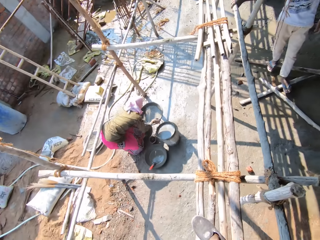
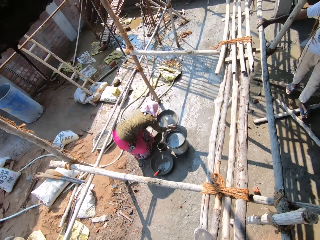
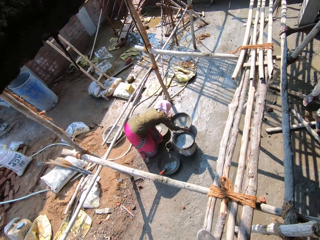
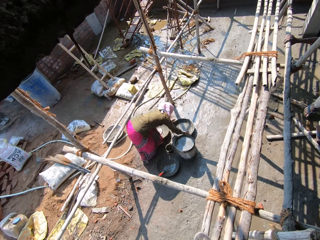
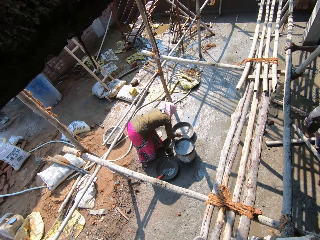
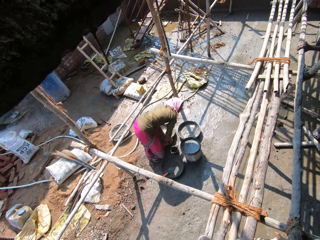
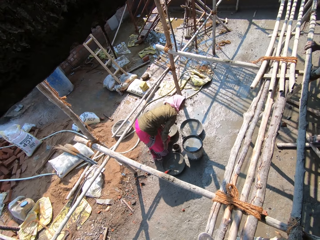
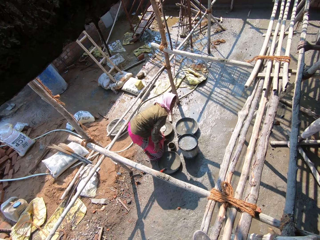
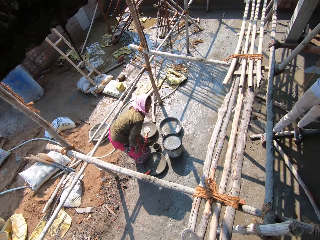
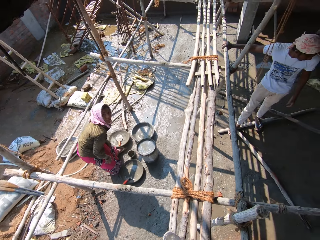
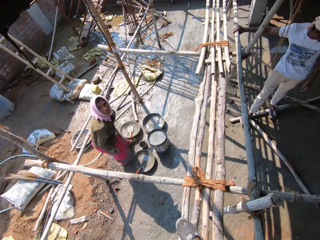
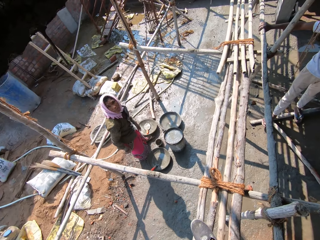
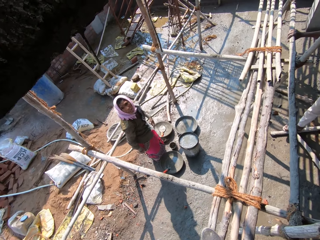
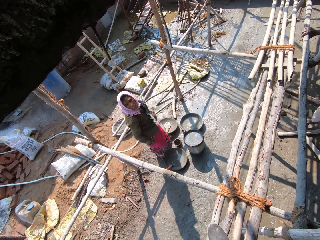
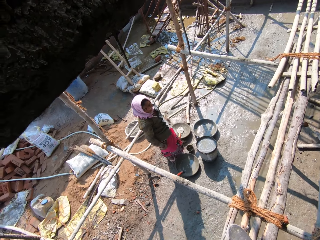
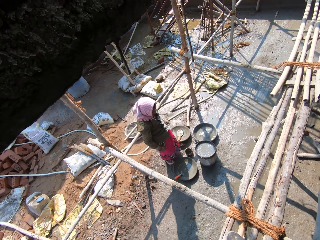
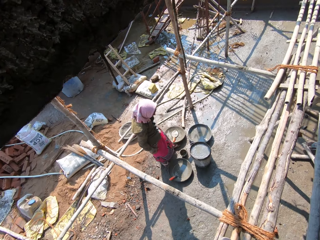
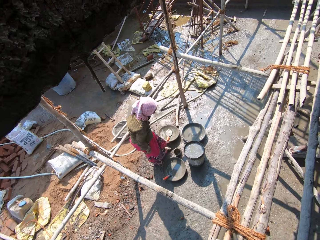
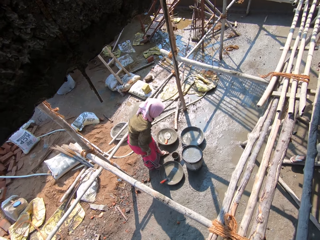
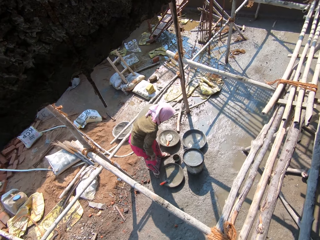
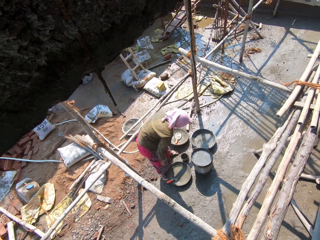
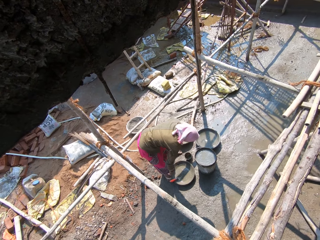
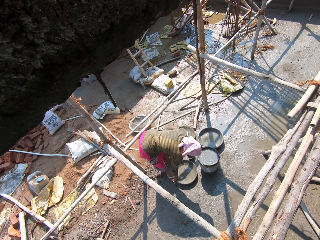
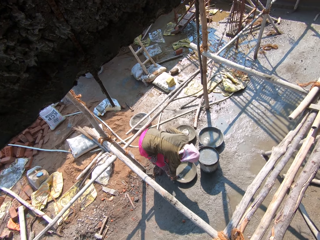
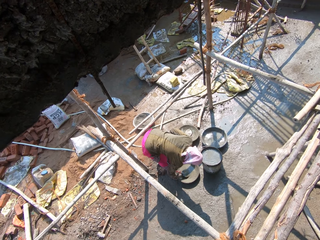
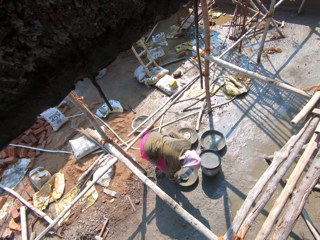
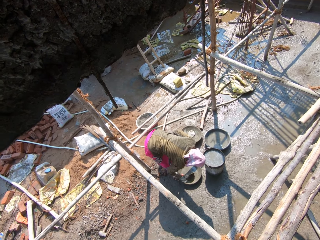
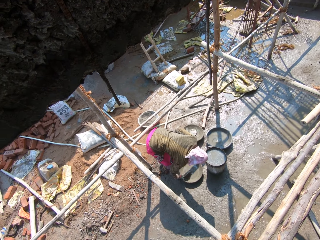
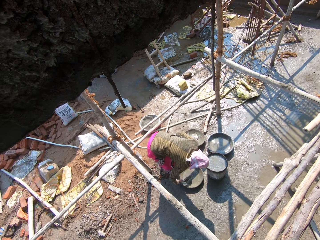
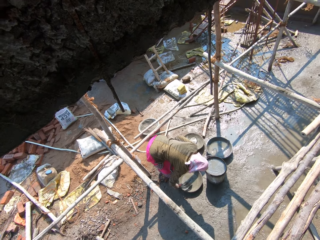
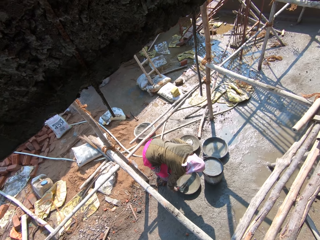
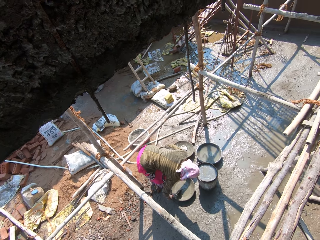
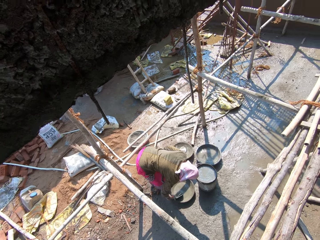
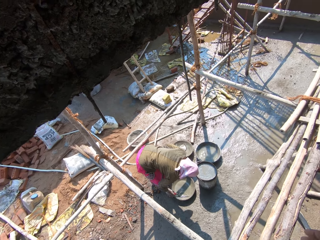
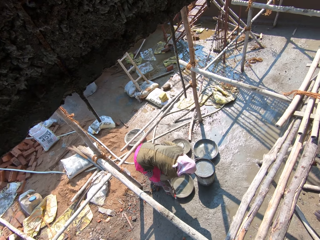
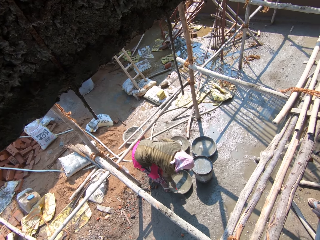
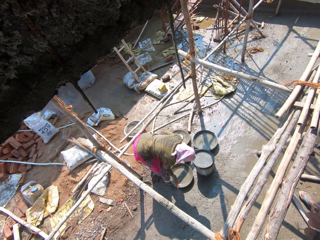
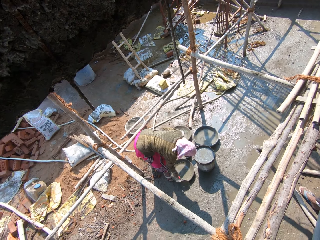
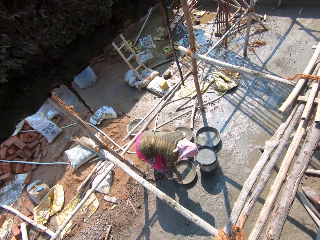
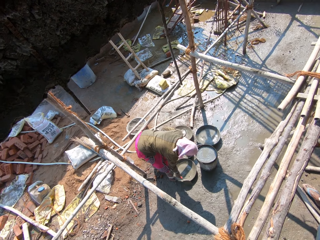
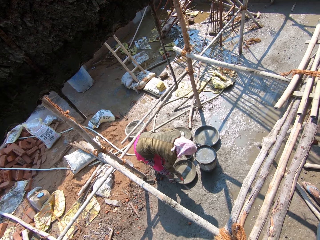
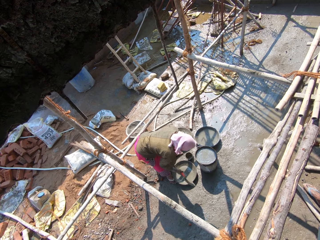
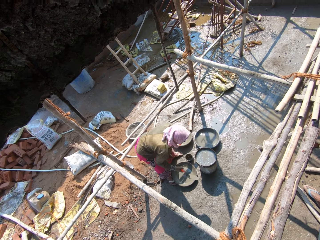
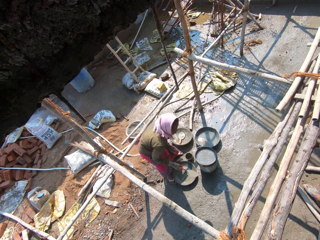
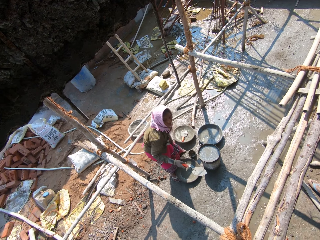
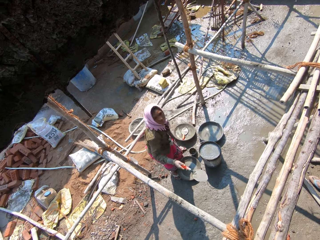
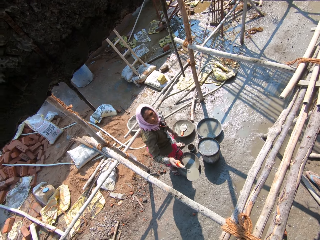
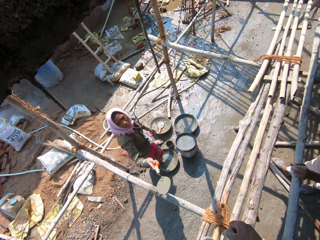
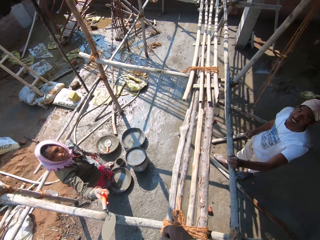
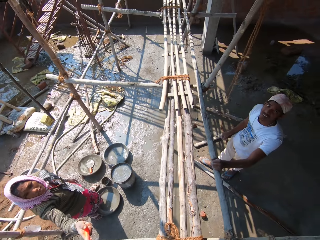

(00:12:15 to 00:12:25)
The camera wearer talks to a person.

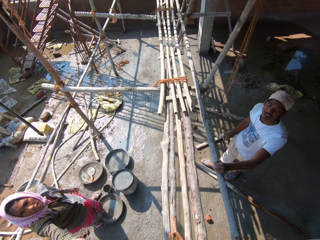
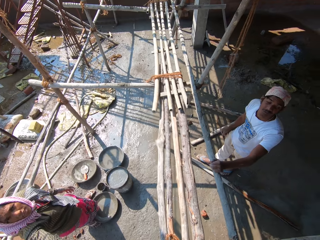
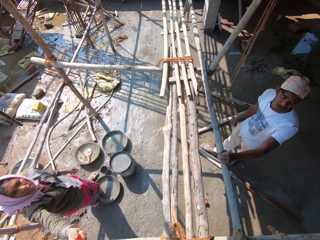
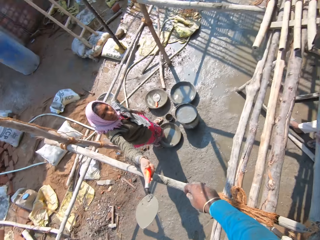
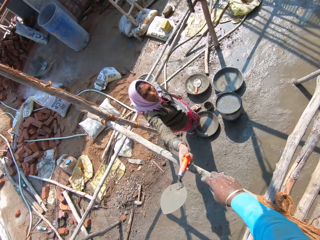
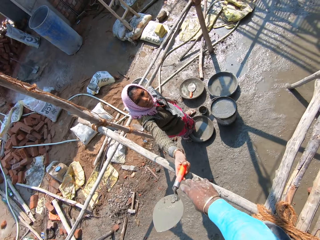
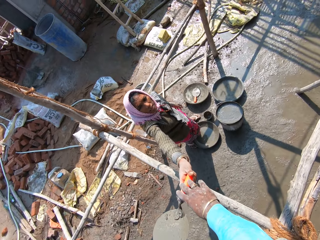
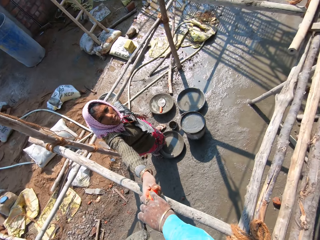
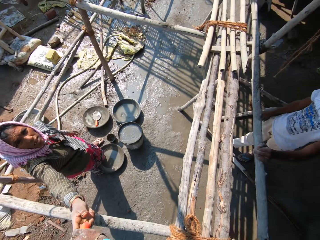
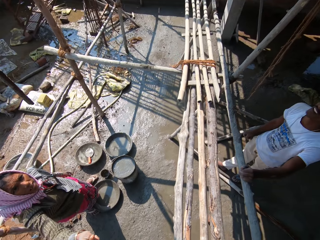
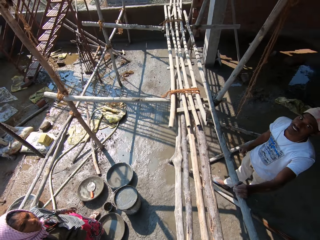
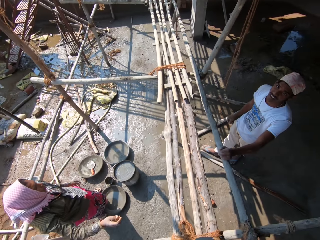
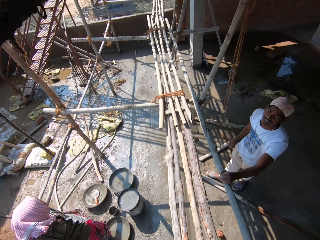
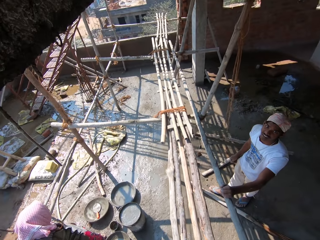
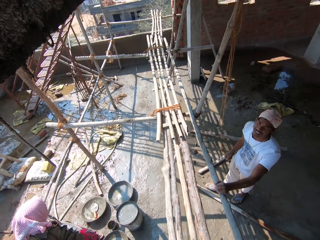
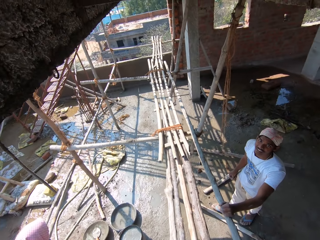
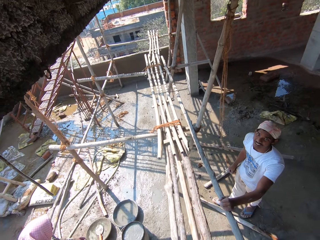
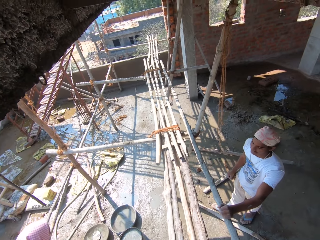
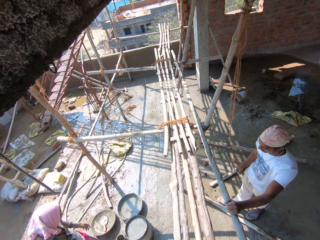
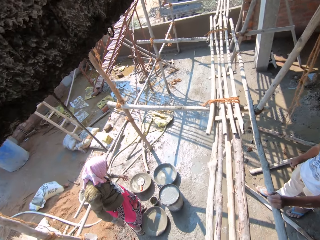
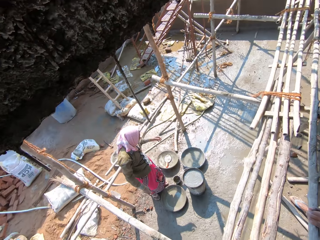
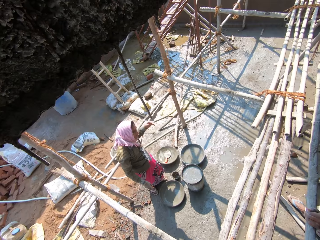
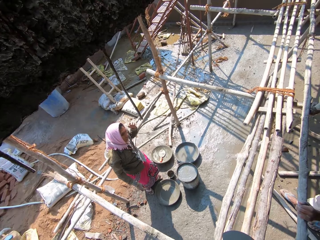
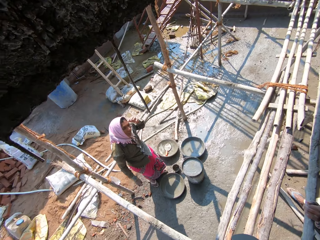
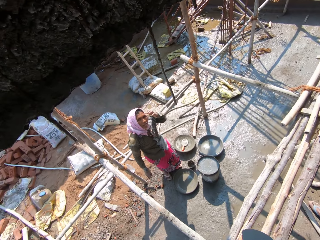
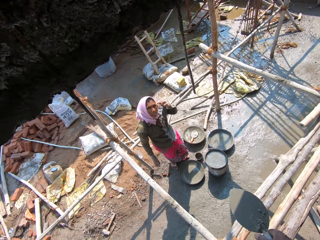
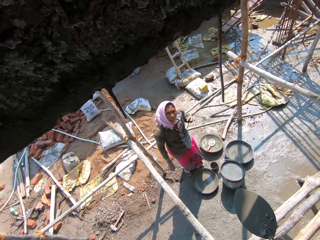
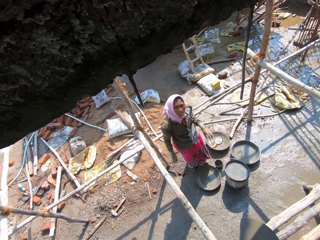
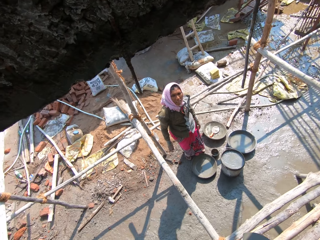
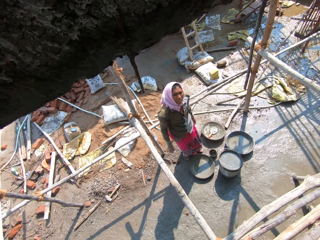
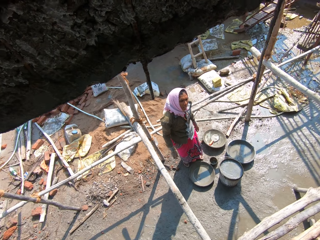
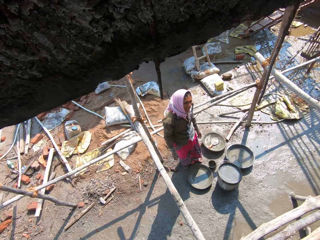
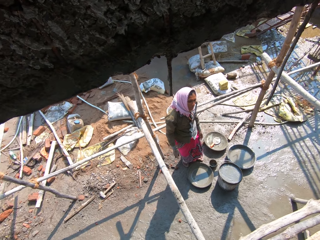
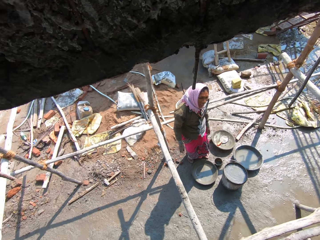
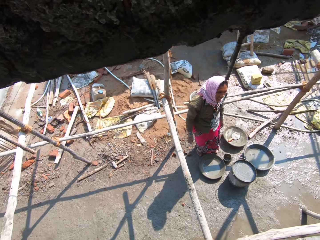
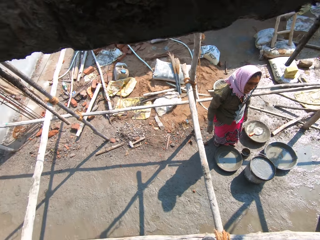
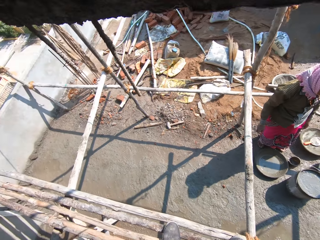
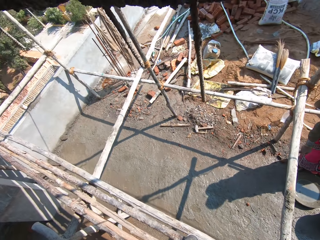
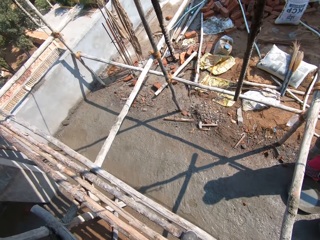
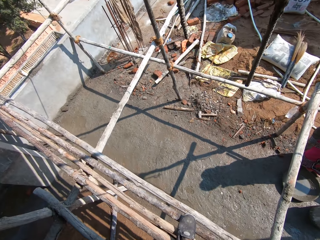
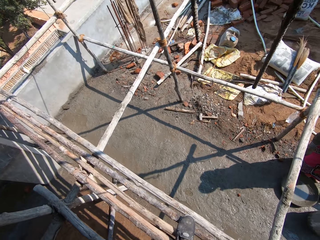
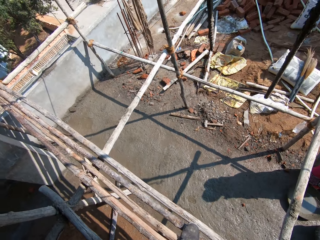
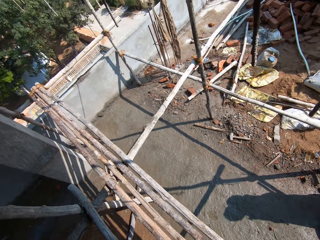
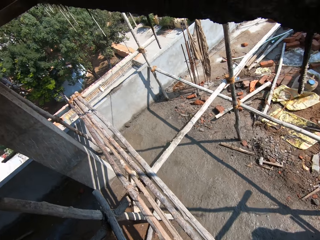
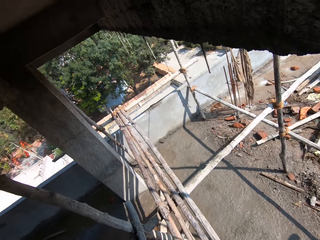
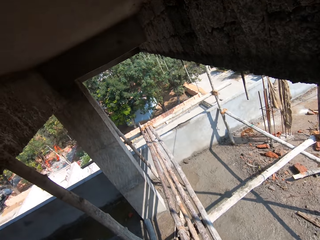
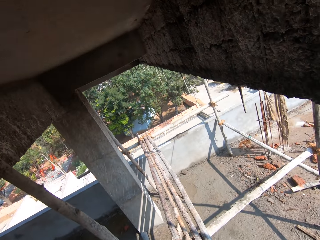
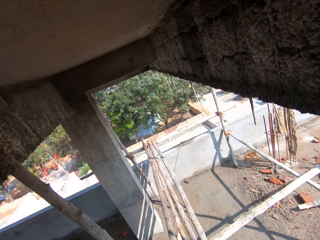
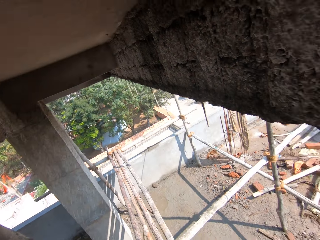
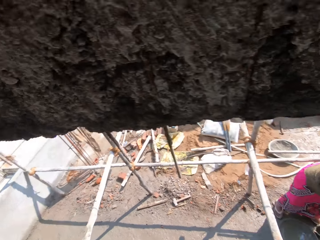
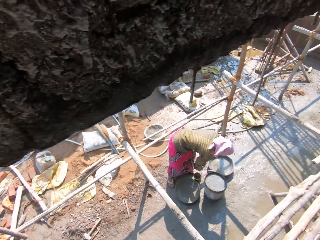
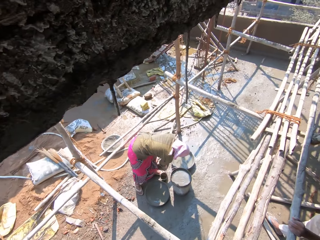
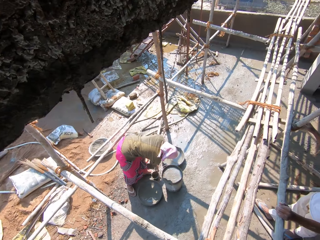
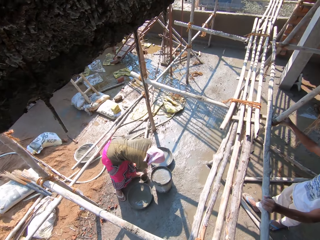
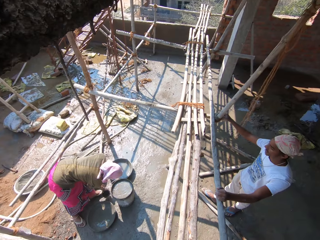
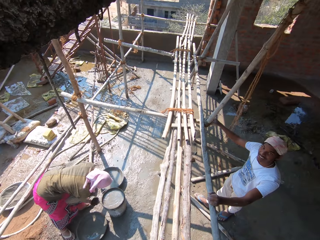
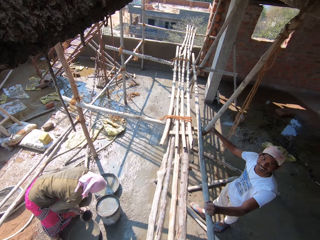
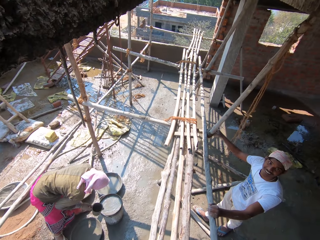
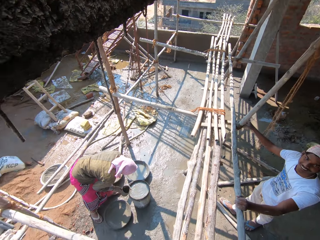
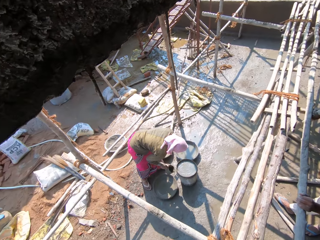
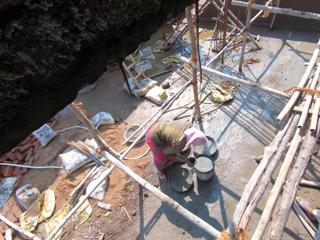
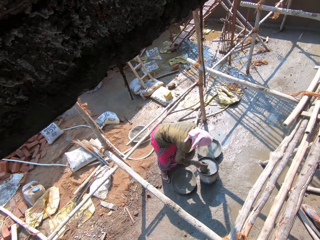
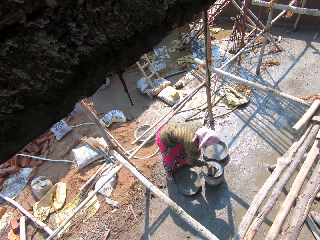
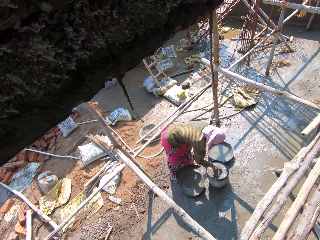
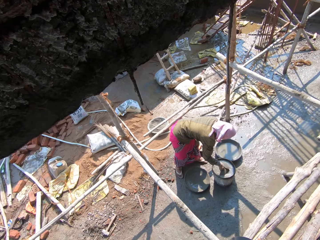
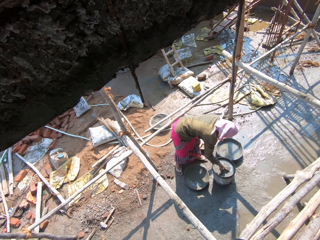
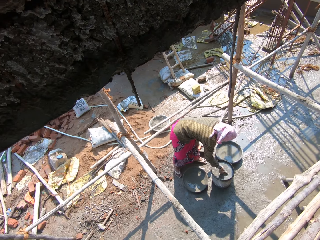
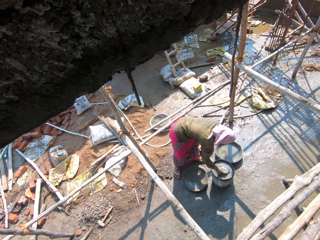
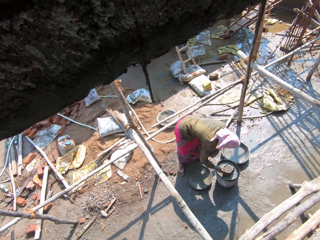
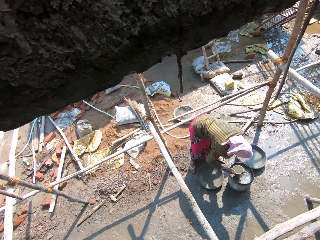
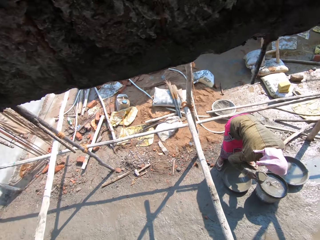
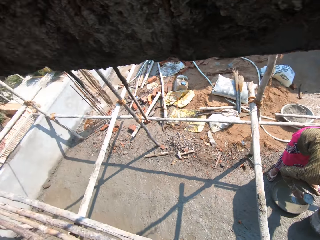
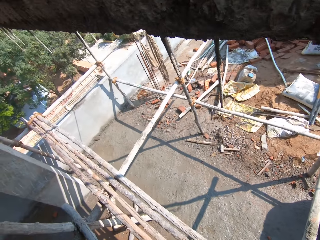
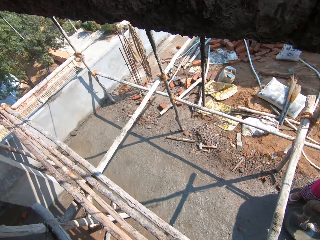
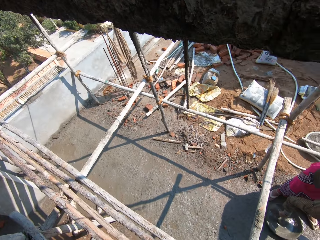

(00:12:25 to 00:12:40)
The camera wearer takes a trowel from a woman. They look around. The woman talks to the camera wearer. The camera wearer looks around.
